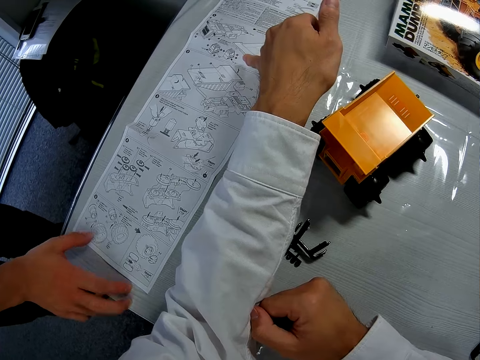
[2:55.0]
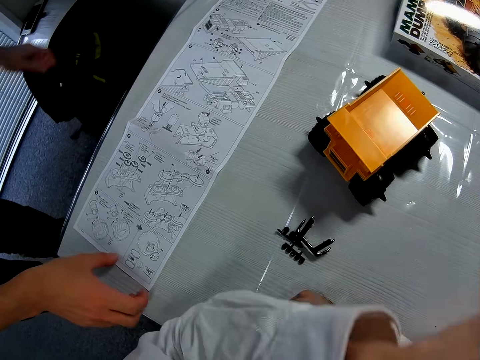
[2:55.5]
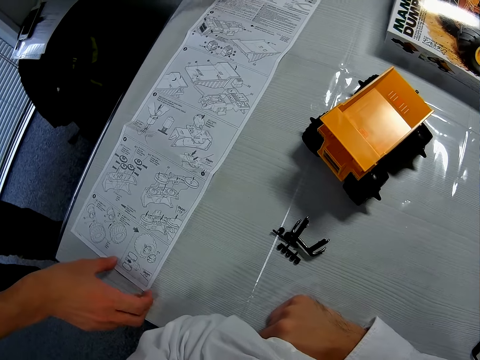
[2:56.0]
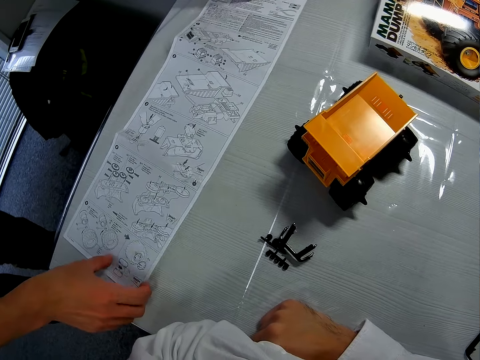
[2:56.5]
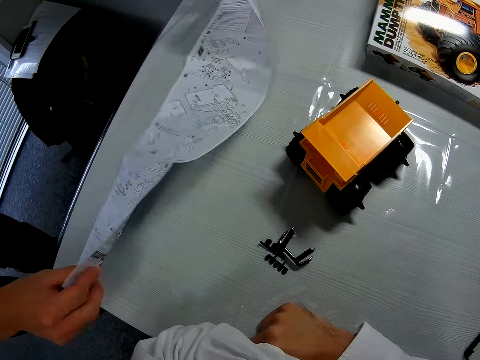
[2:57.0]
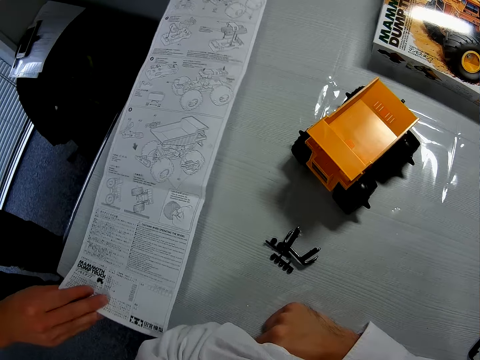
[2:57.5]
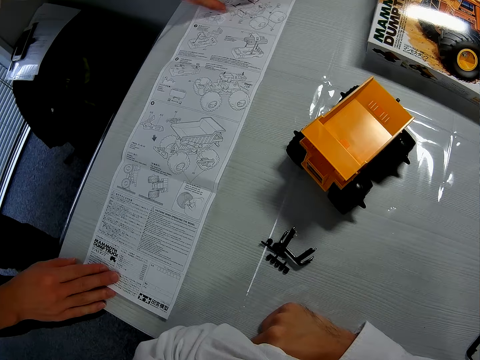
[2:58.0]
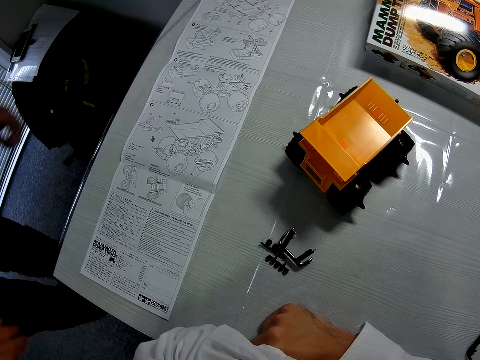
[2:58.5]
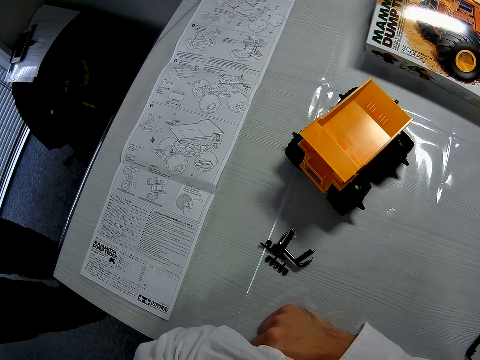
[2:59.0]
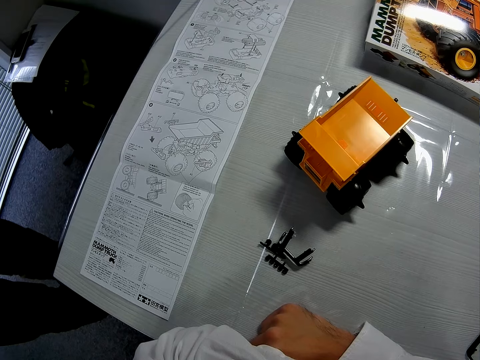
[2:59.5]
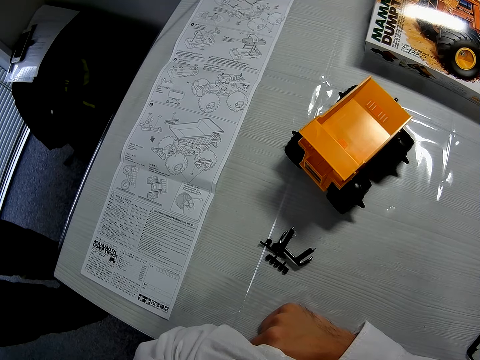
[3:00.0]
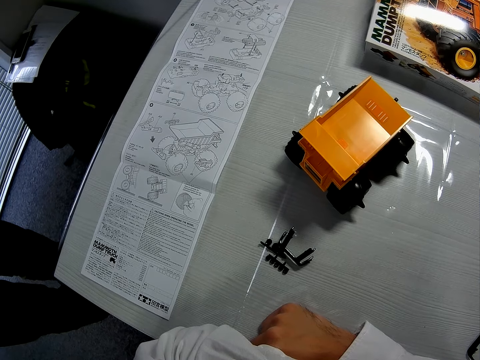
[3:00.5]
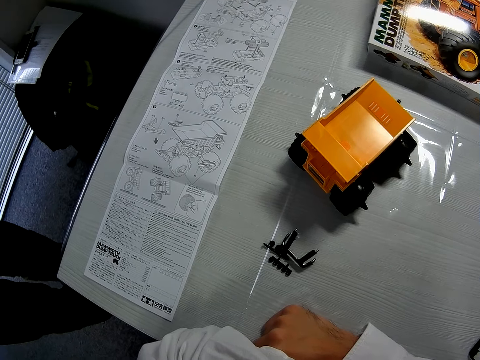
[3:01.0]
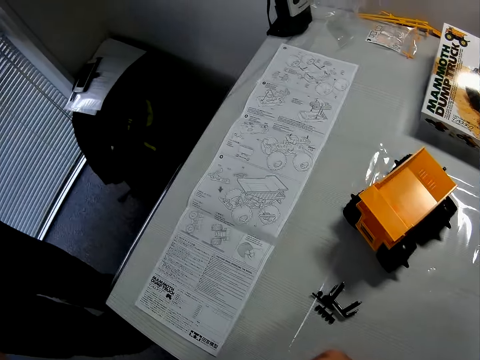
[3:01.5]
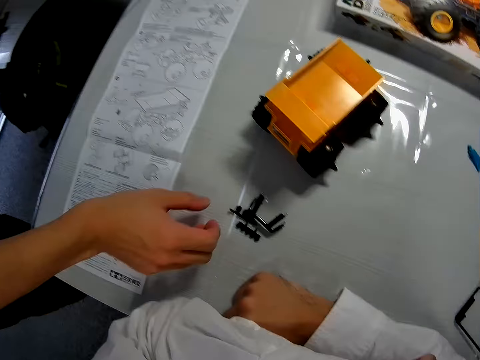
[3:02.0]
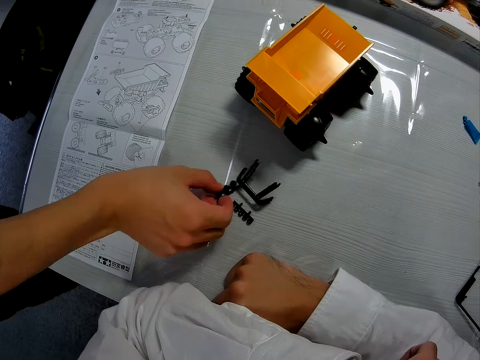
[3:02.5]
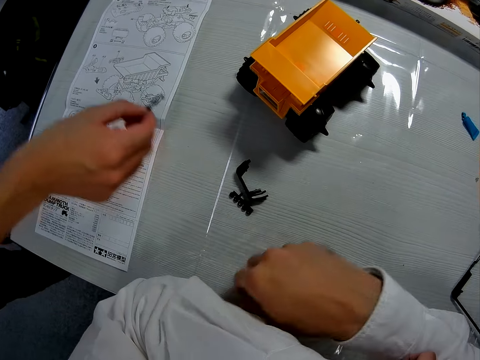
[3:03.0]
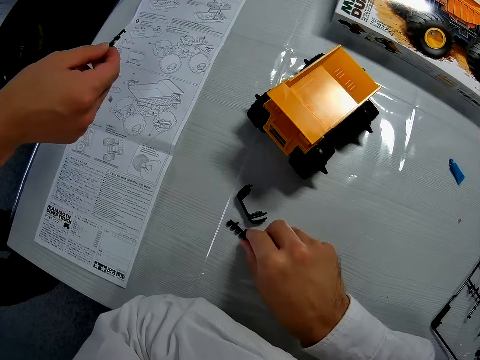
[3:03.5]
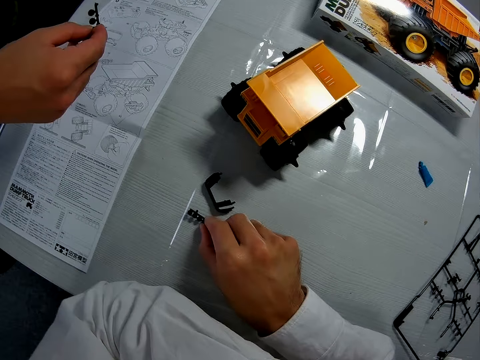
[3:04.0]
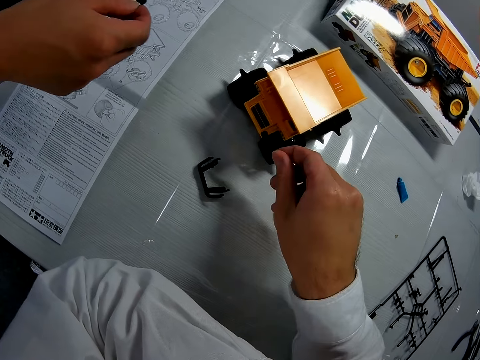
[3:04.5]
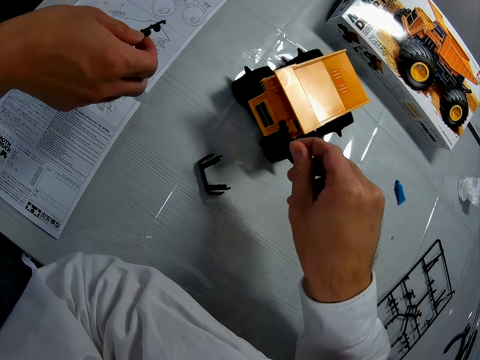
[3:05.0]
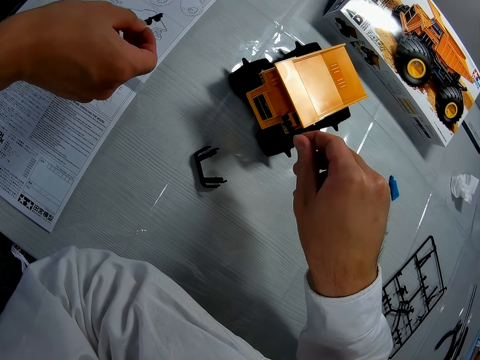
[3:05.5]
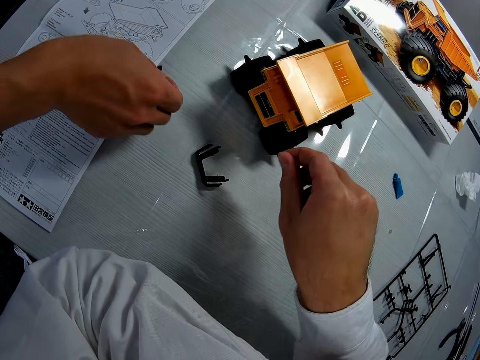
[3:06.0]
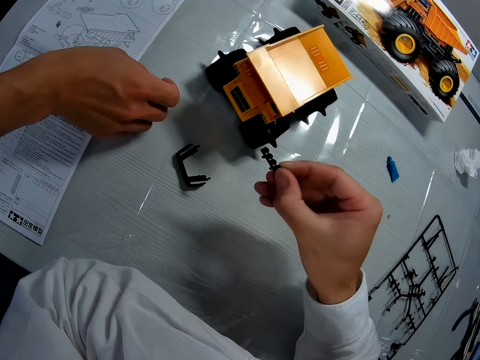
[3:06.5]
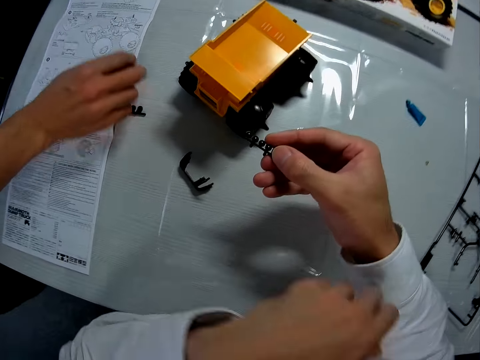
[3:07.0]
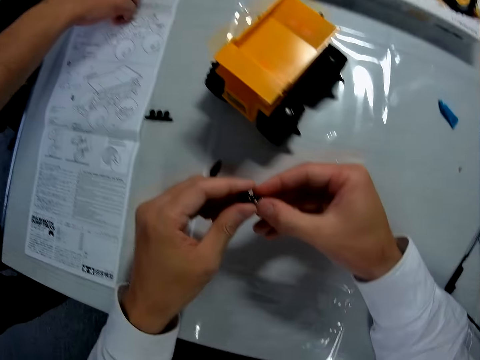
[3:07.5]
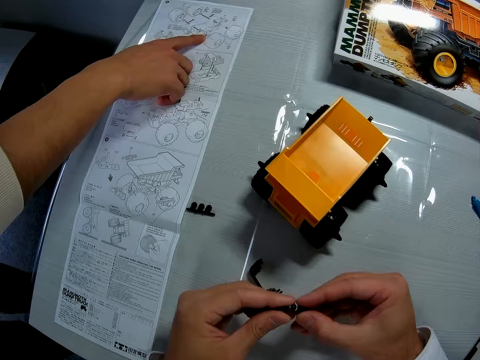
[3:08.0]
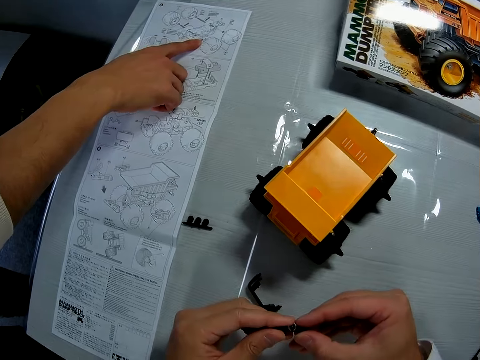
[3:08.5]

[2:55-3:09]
The camera wearer moves a hand off the booklet. A man turns the booklet on the table. The camera wearer stares at the booklet. The man picks up the dump truck piece or craft piece from the table. The camera wearer picks up the dump truck piece with the right hand from the table. The man stares at the piece. The camera wearer stares at the piece in hand. The man drops the dump truck piece back on the table. The camera wearer holds the piece with both hands.

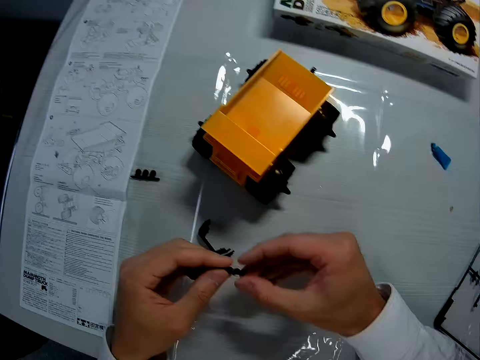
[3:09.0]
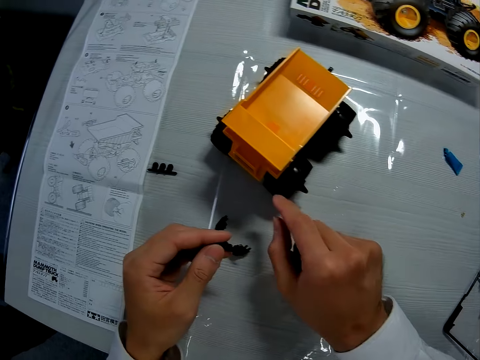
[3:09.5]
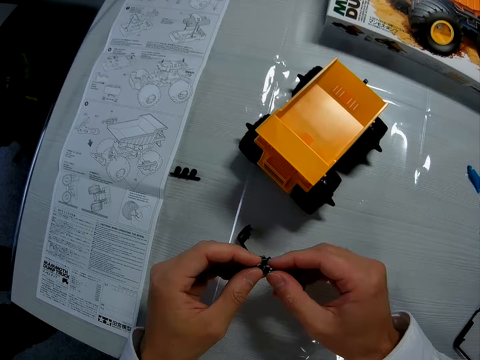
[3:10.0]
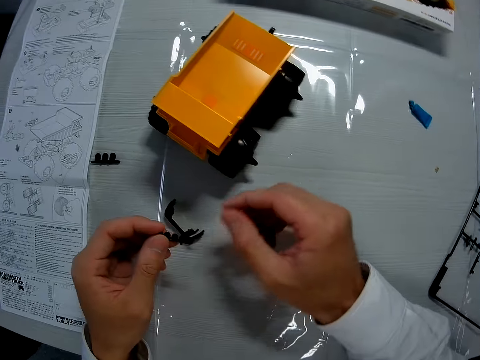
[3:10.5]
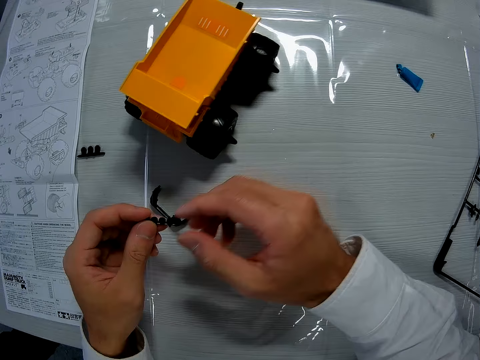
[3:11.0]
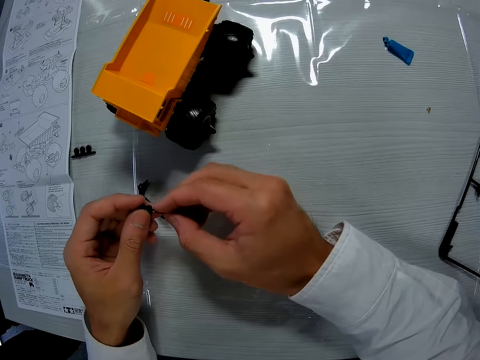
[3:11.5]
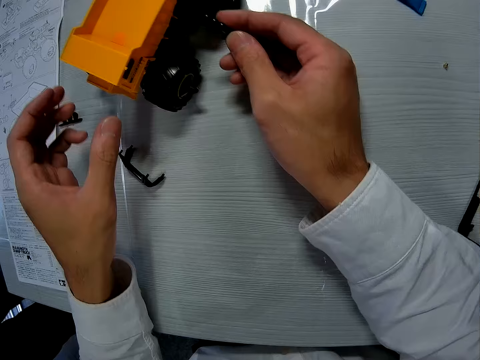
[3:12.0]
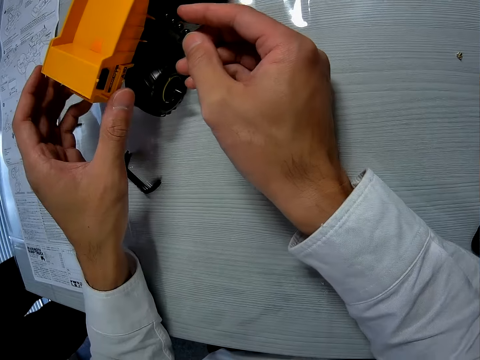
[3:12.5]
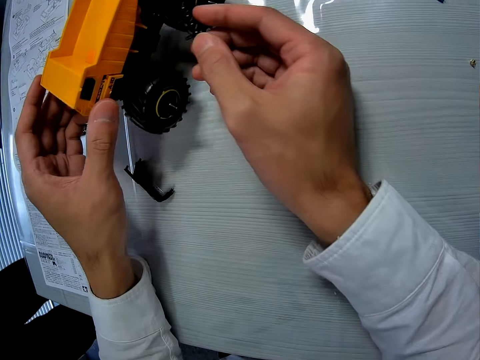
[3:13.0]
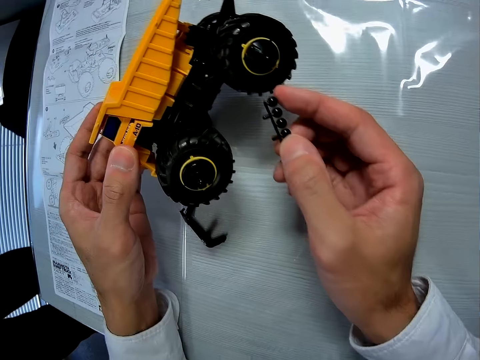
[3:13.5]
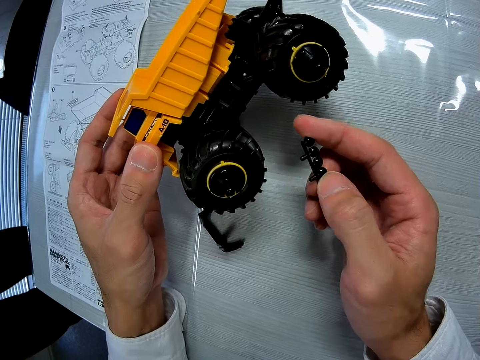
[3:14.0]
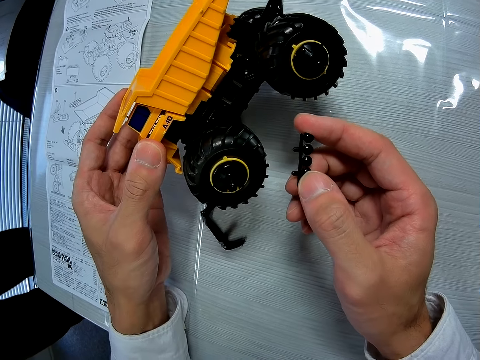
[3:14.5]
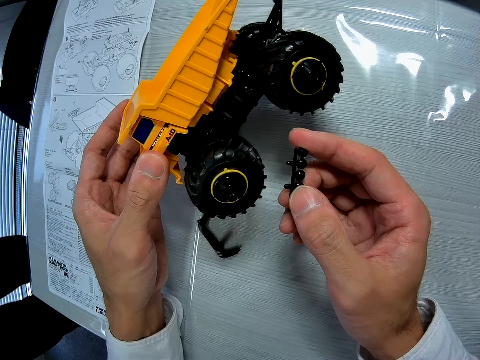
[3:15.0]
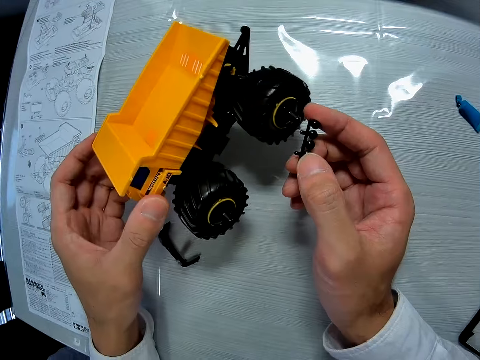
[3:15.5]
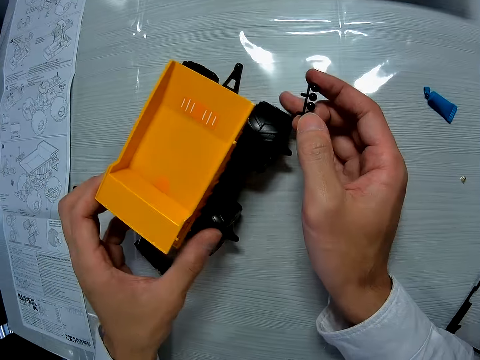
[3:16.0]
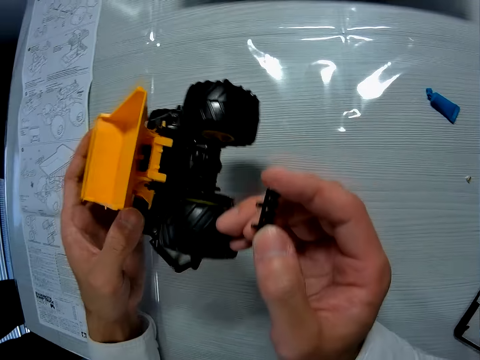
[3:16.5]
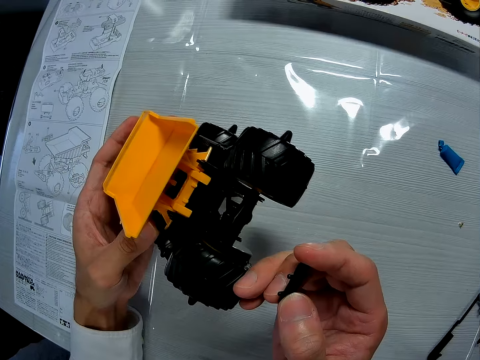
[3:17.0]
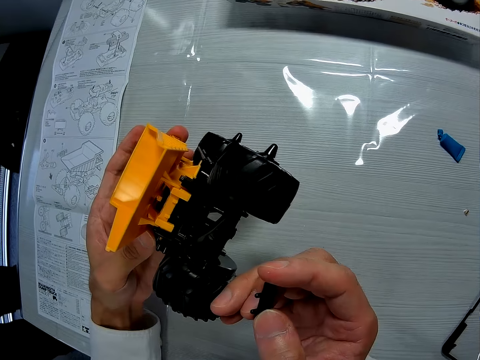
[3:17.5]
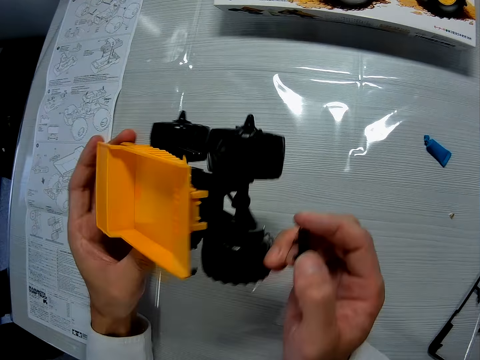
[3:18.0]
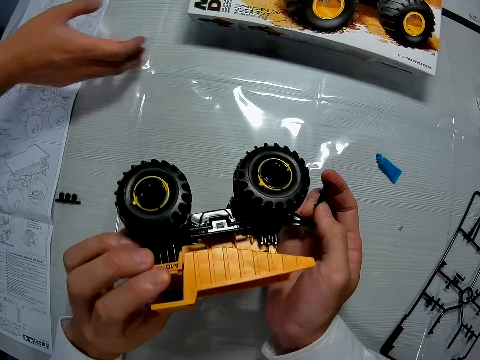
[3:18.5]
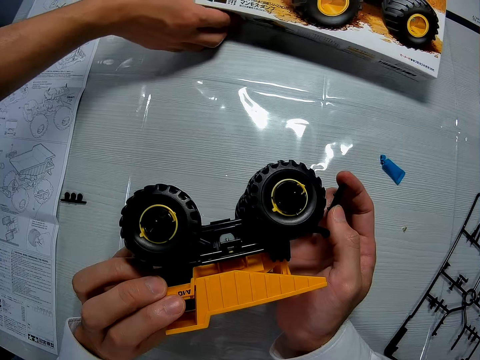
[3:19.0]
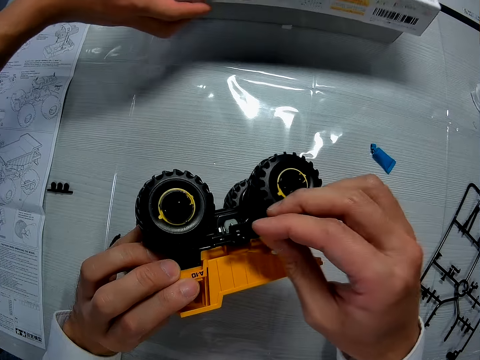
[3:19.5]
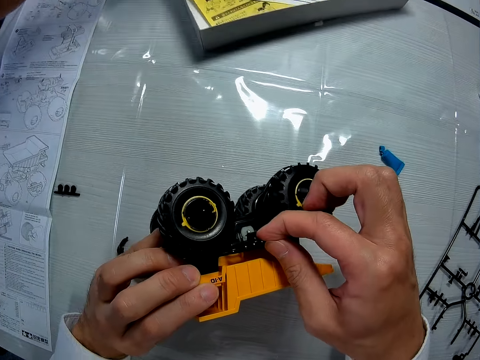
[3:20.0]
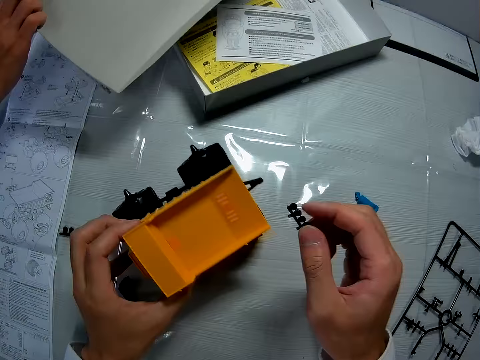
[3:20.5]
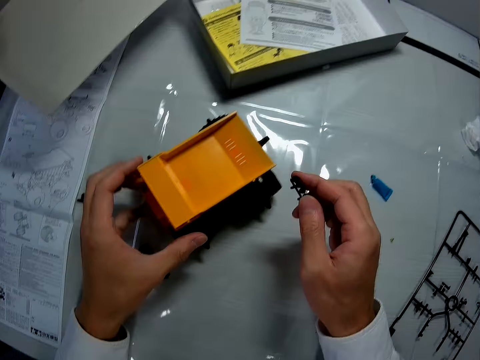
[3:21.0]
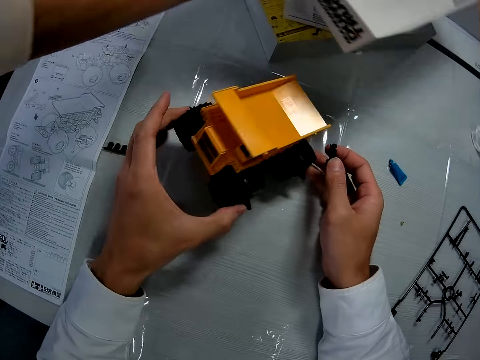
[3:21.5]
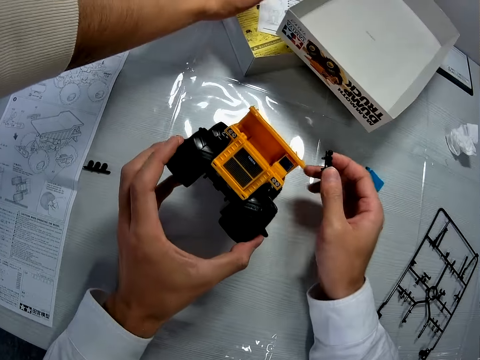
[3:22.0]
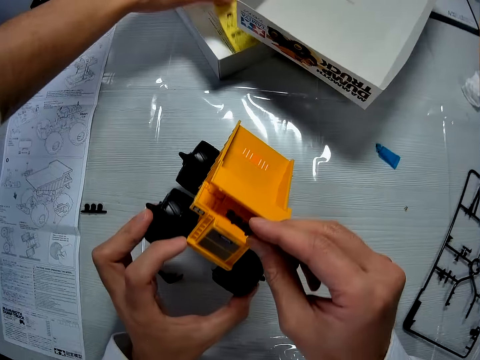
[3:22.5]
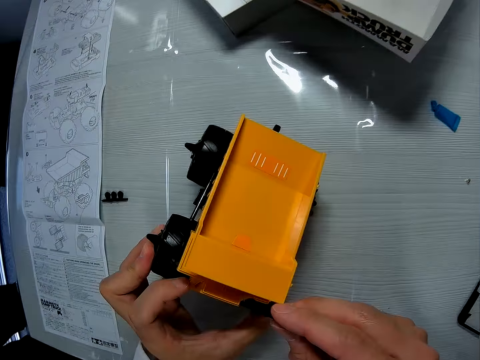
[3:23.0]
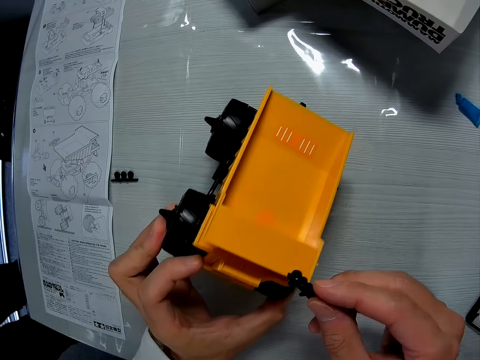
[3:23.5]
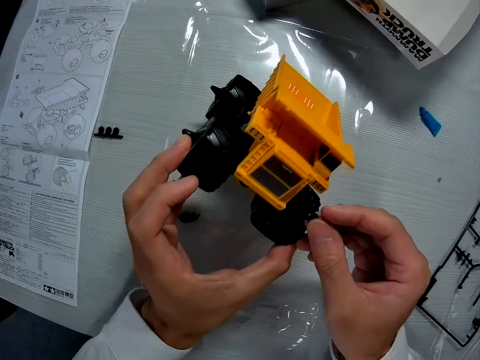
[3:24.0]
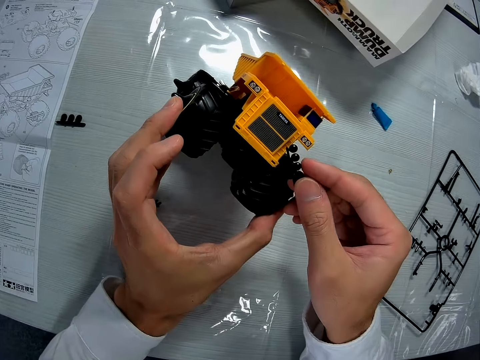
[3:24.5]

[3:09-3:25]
The camera wearer points at the truck toy on the table. They hold the piece. They point at the truck toy on the table. They shift the piece to the right hand. They pick up the dump truck with the left hand from the table. They stare at the craft piece in hand. They drop the dump truck with the left hand from the table. They lift the toy and stare round at the toy.
